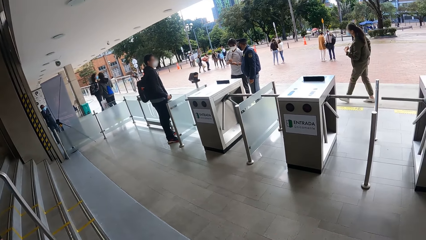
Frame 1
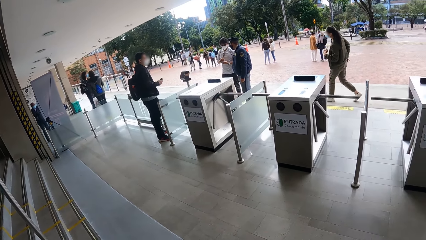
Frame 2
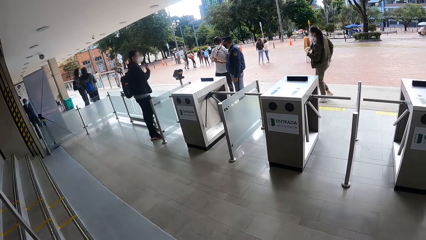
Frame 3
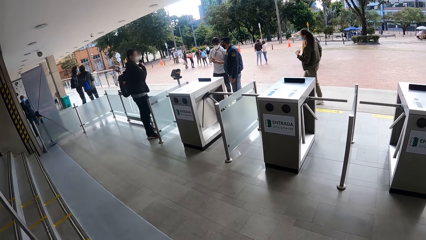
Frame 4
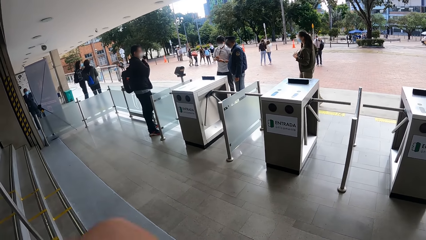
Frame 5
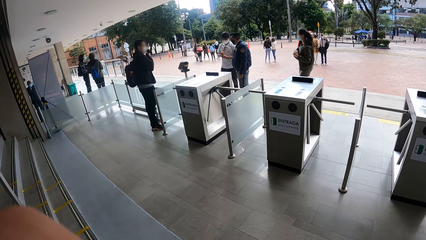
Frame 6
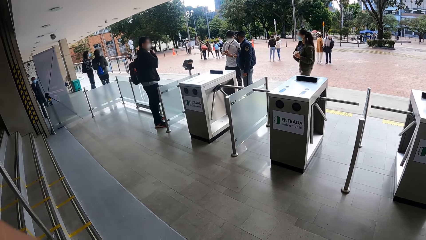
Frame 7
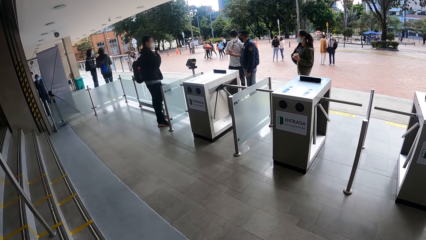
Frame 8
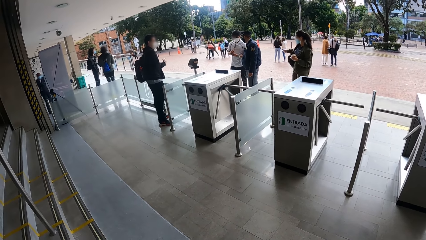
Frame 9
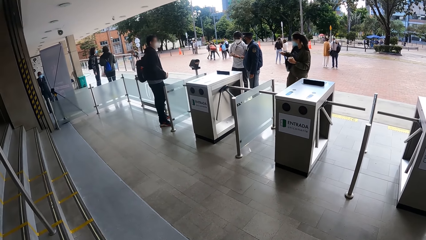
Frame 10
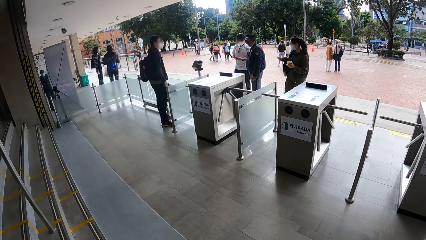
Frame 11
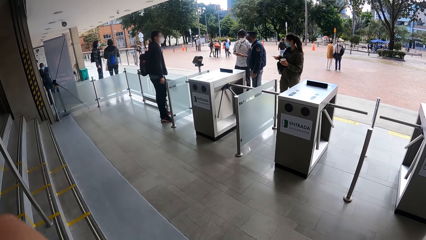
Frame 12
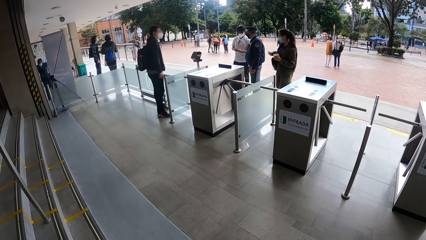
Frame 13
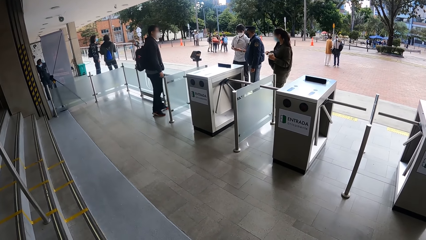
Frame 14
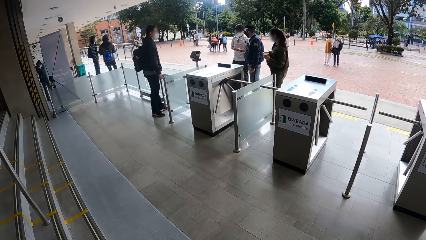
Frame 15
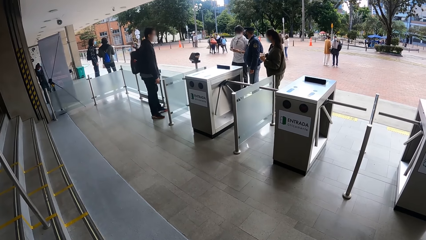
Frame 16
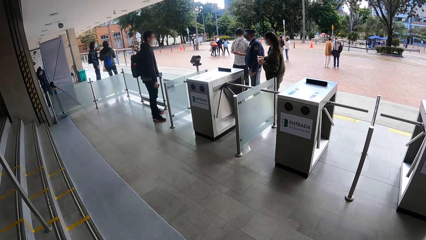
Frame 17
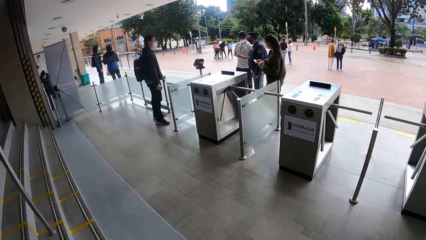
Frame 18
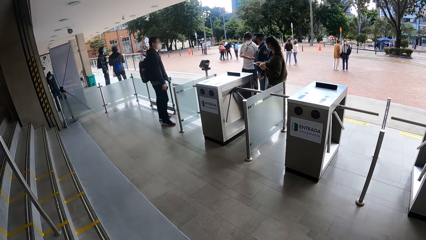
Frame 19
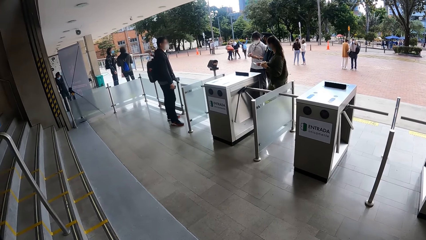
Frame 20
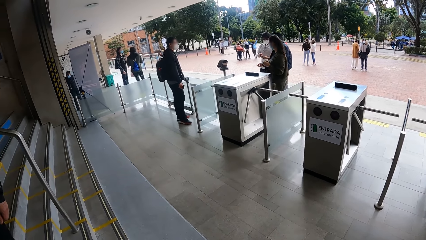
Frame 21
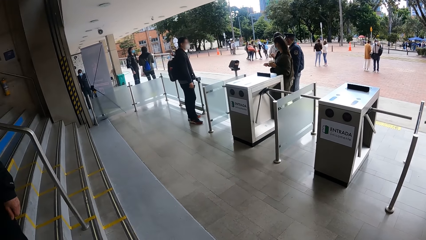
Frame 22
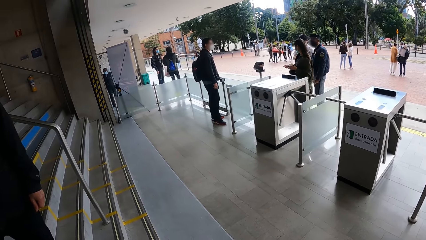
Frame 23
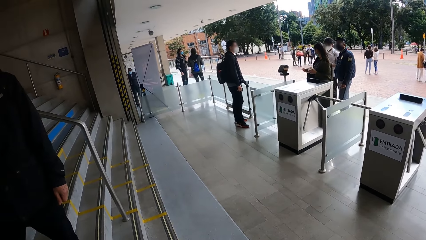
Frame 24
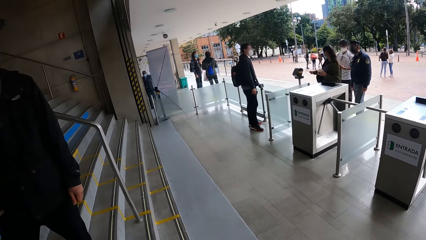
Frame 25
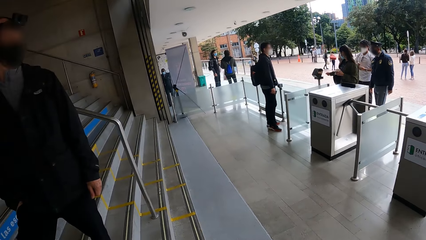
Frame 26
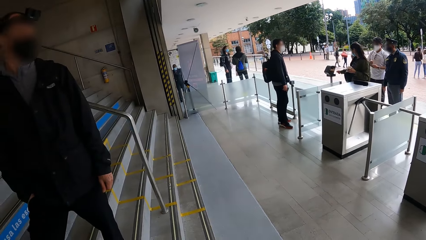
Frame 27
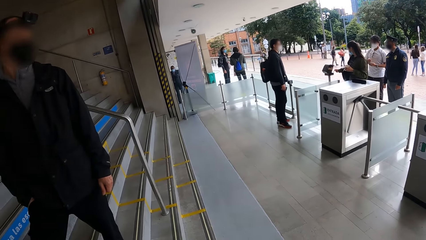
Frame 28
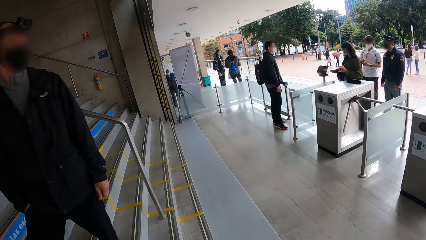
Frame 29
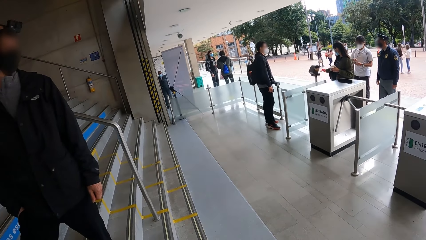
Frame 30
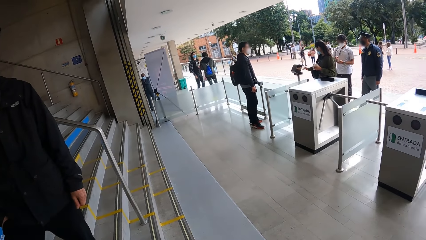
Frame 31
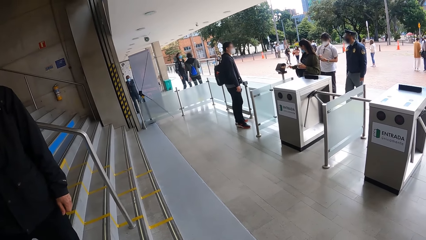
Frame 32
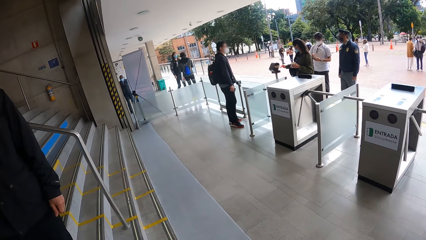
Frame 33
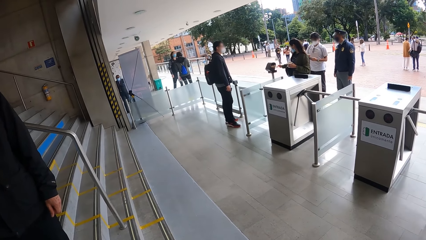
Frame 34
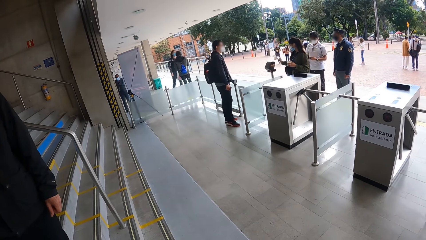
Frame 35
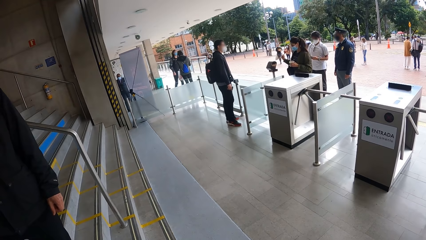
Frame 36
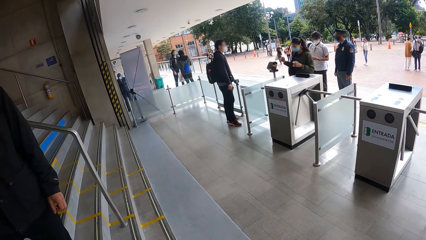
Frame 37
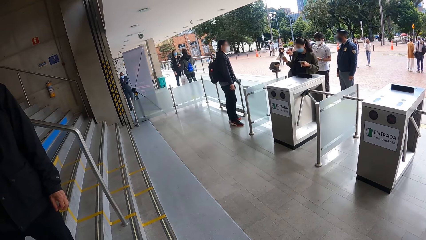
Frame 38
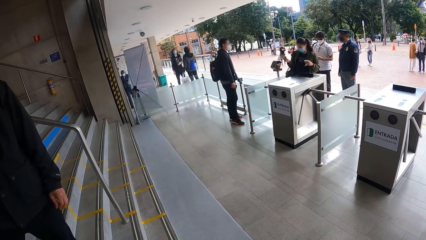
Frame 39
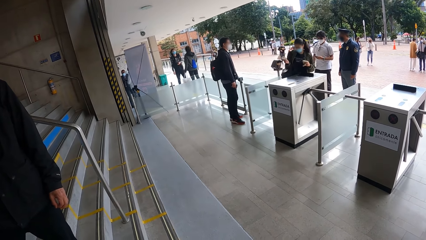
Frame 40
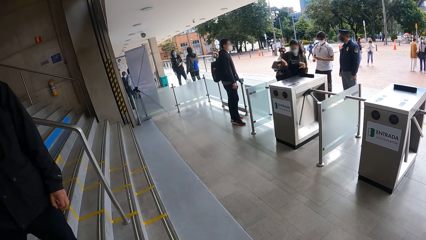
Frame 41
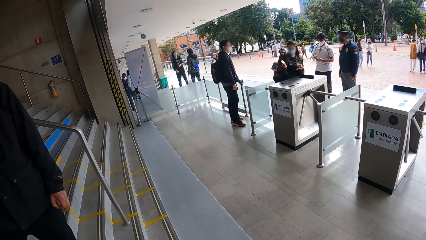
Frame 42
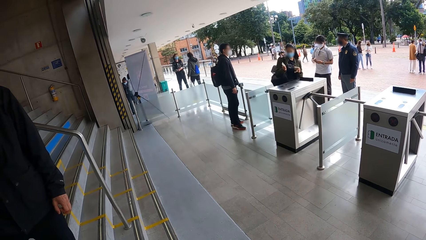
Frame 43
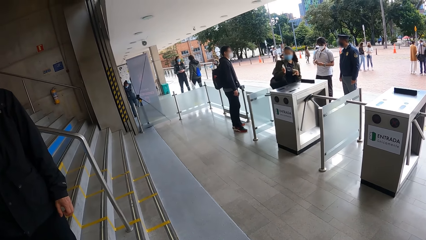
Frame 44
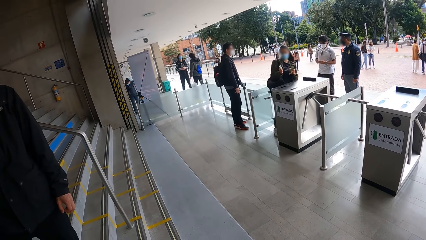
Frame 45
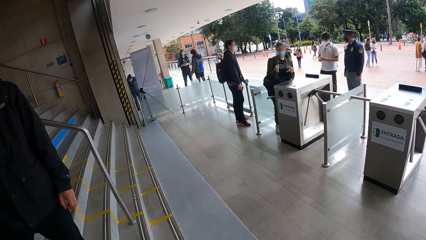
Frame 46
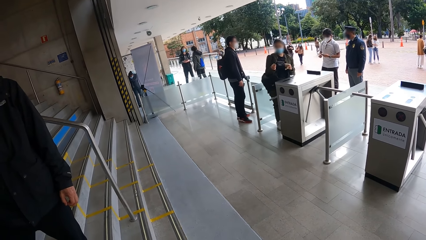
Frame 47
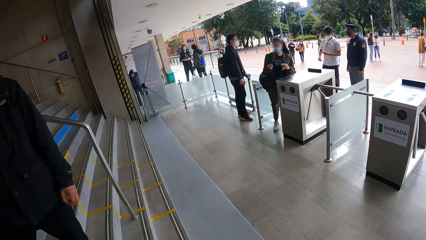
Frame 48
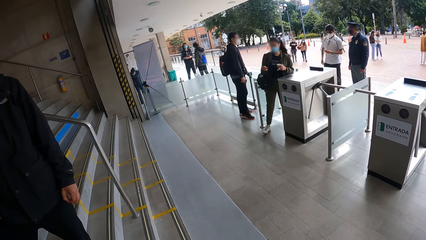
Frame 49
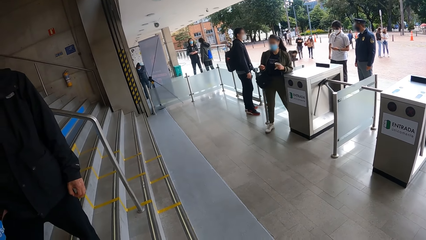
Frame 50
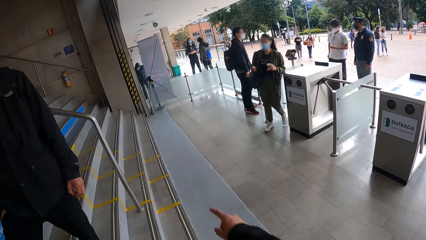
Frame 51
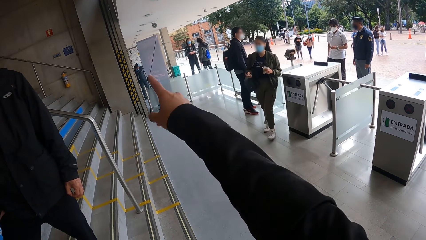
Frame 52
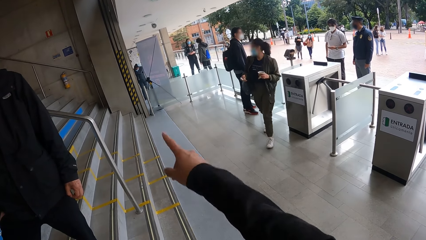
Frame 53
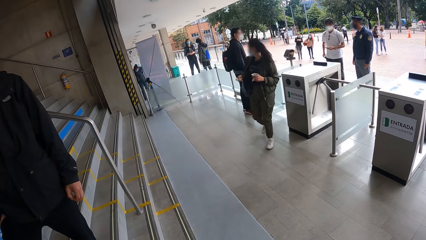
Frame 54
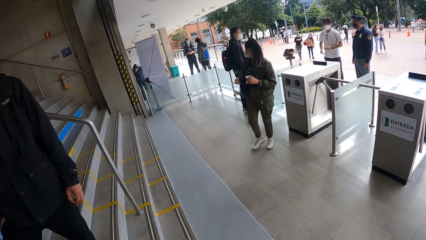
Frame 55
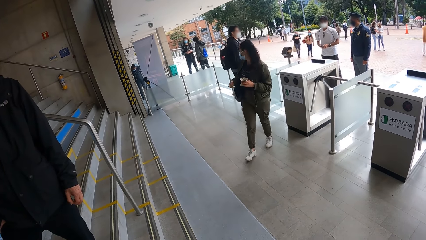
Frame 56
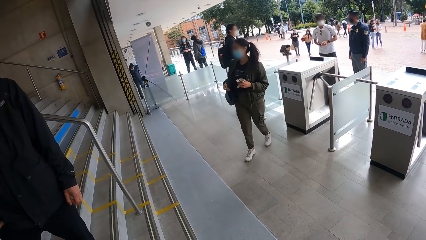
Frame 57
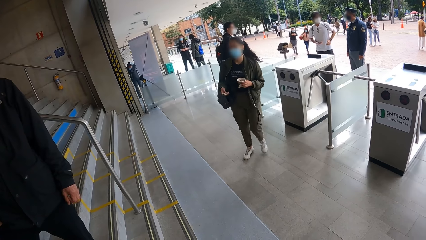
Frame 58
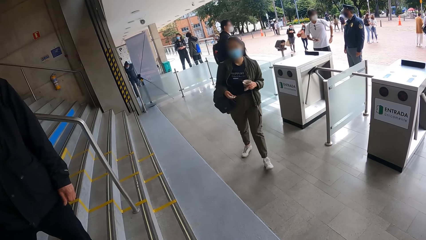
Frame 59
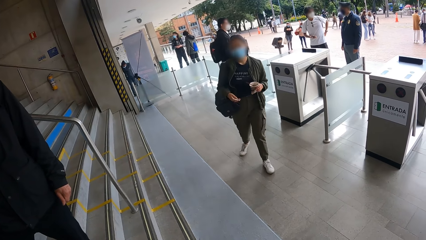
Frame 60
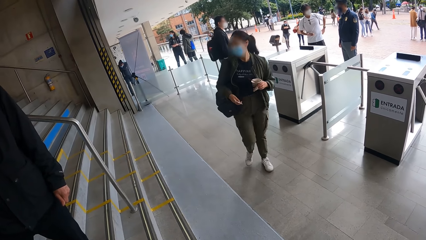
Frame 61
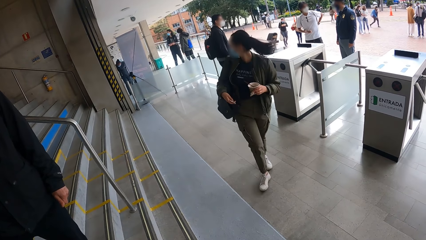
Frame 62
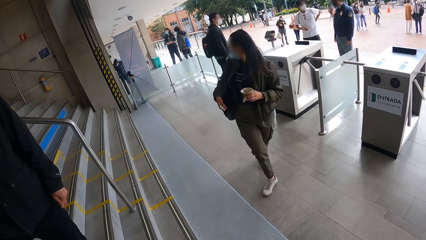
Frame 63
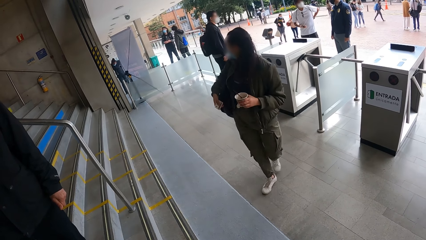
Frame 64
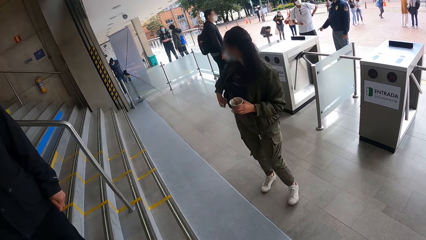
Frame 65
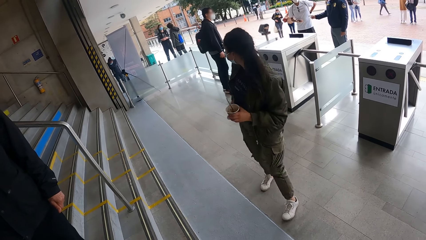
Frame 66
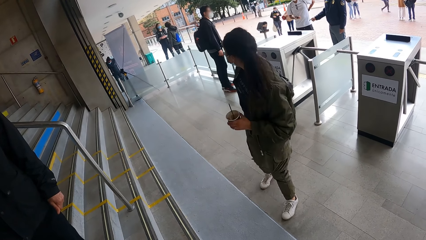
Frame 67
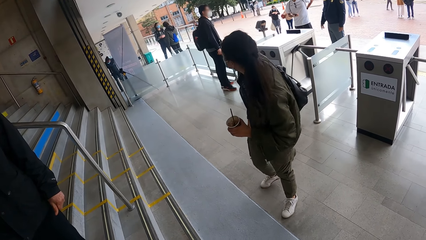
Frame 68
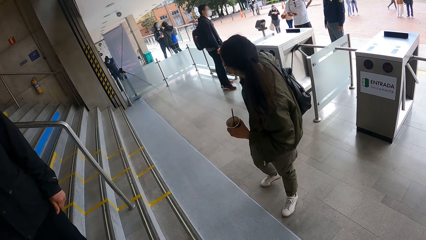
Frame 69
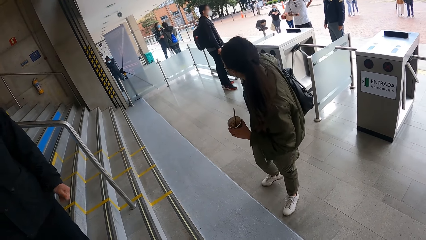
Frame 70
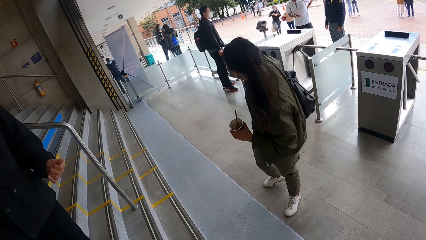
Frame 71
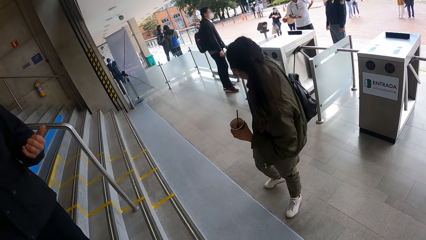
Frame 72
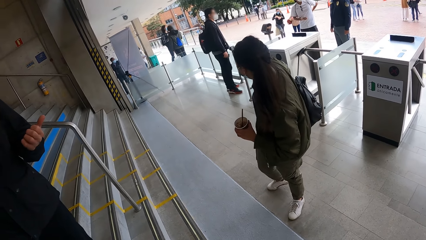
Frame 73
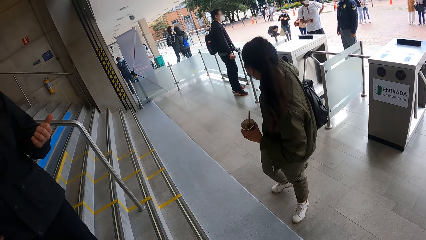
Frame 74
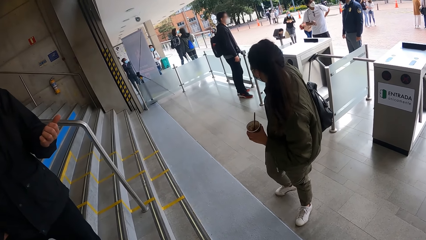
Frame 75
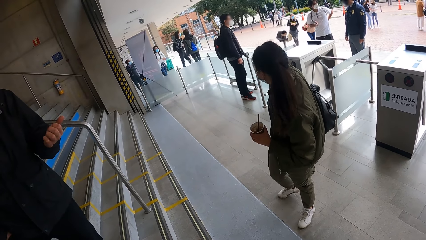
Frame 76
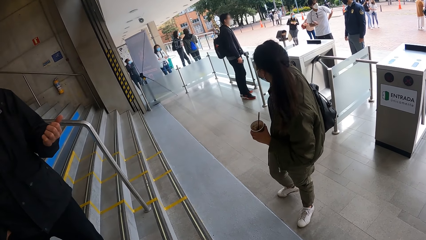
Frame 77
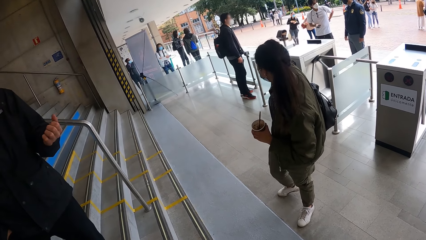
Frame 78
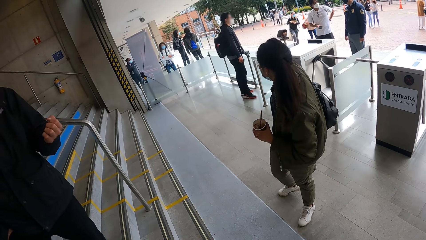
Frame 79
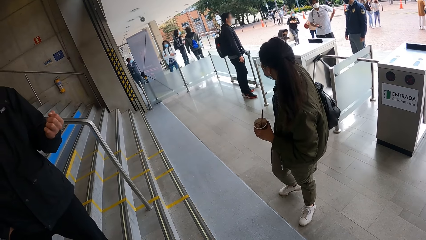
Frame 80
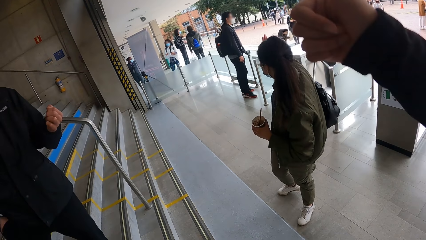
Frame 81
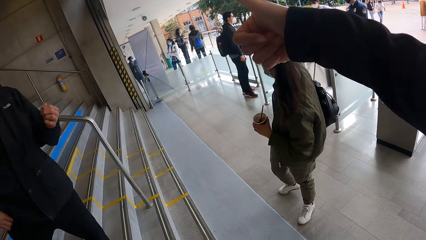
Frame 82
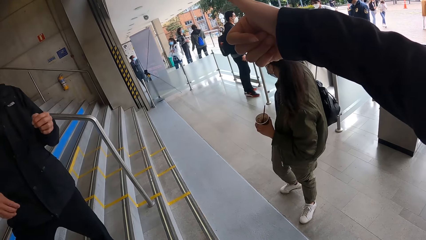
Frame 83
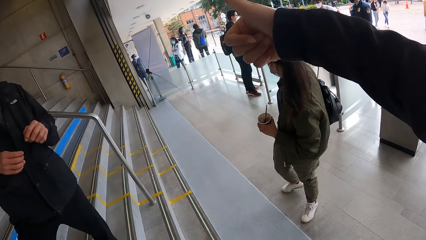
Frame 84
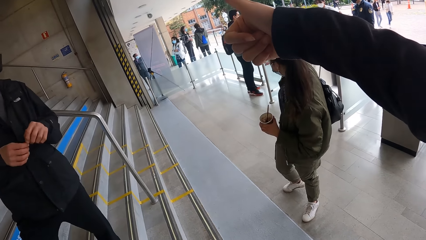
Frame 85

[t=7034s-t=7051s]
A girl holds a cup of ice-cream in her left hand. The girl holds a card with her right hand. The girl holds the card towards an access card reader machine with her right hand. The camera wearer gestures with his right hand. He interacts with the girl. The girl walks towards the camera wearer.
